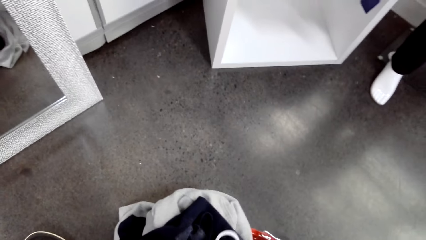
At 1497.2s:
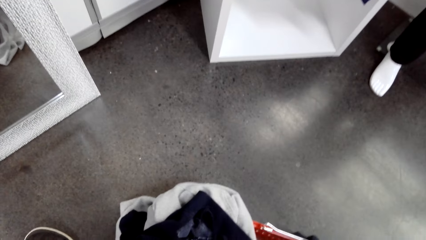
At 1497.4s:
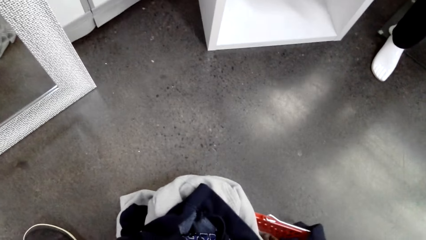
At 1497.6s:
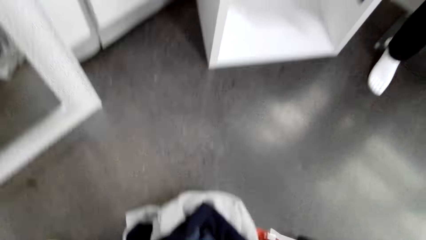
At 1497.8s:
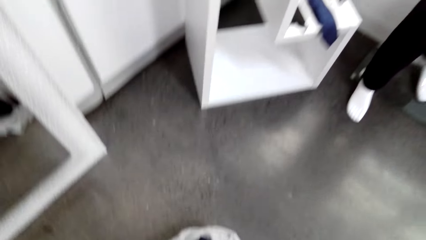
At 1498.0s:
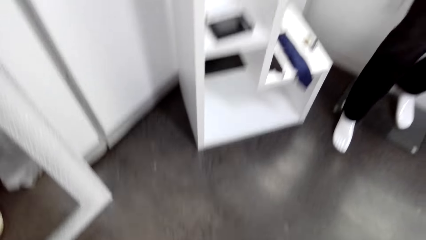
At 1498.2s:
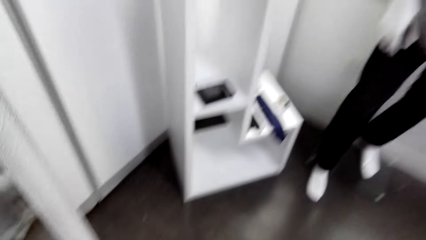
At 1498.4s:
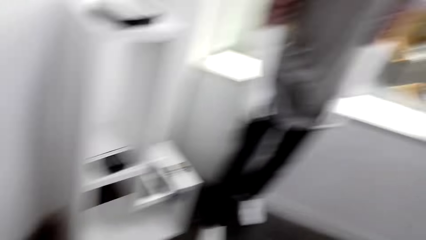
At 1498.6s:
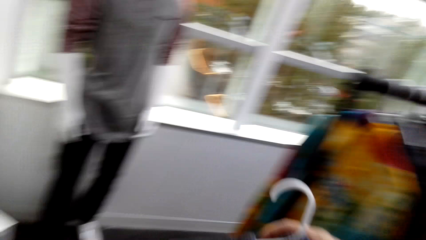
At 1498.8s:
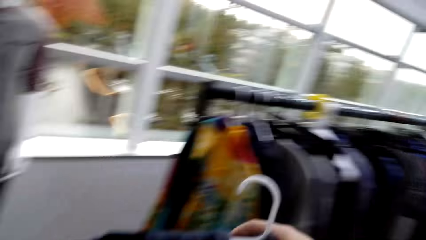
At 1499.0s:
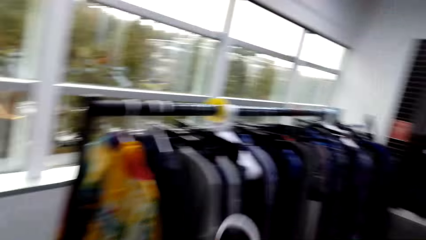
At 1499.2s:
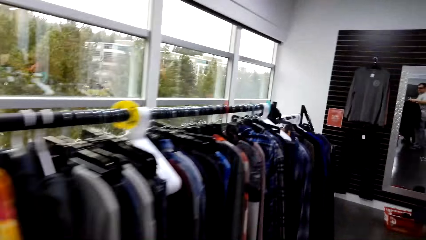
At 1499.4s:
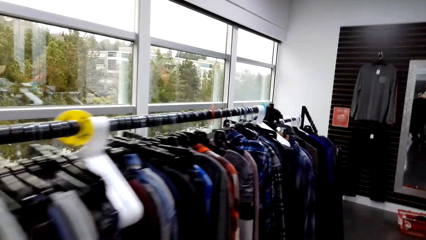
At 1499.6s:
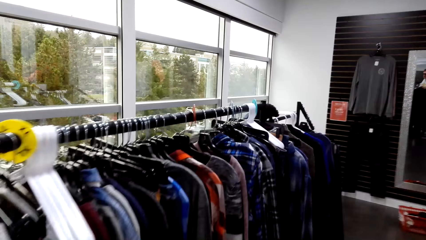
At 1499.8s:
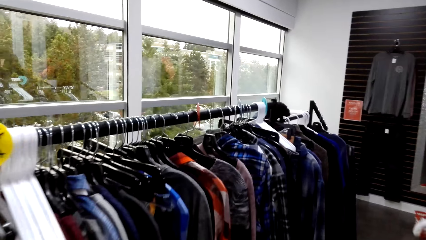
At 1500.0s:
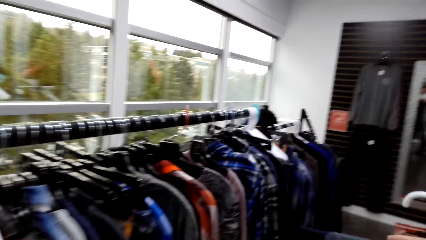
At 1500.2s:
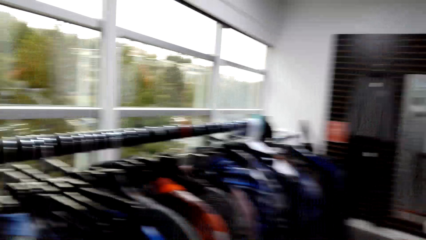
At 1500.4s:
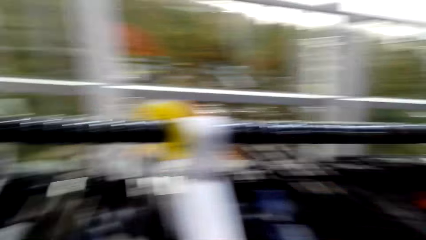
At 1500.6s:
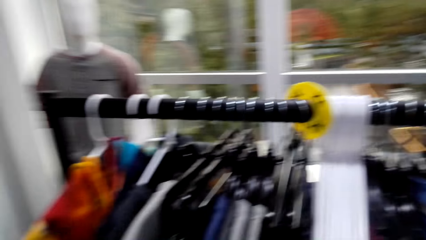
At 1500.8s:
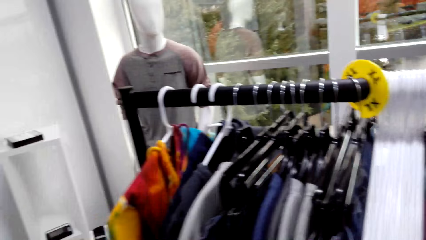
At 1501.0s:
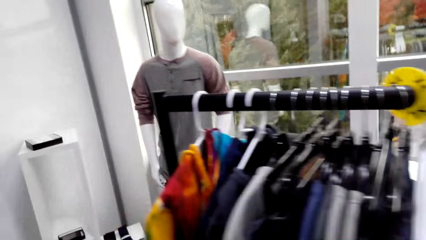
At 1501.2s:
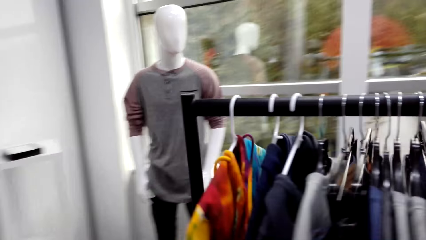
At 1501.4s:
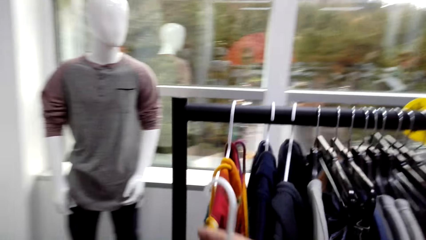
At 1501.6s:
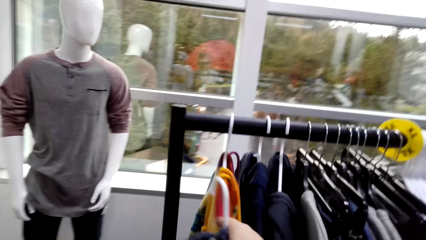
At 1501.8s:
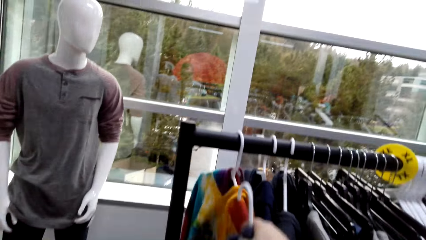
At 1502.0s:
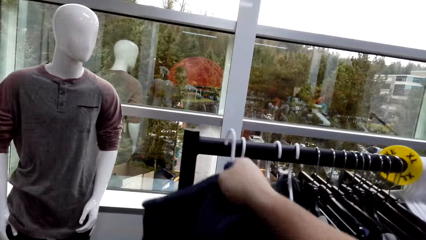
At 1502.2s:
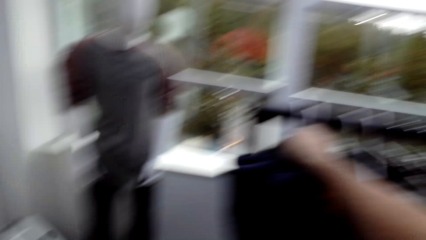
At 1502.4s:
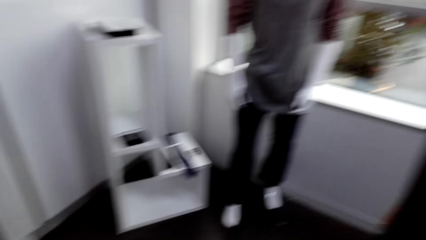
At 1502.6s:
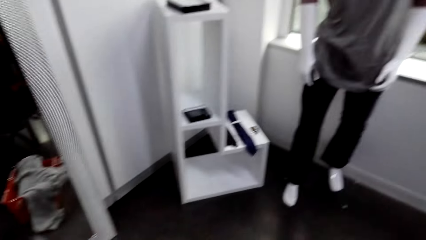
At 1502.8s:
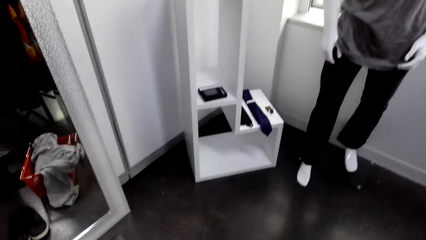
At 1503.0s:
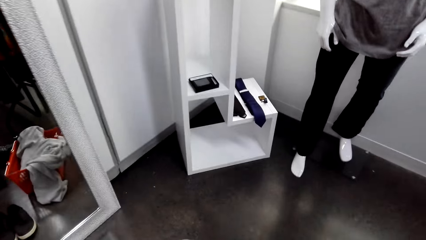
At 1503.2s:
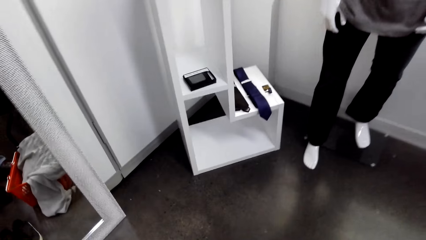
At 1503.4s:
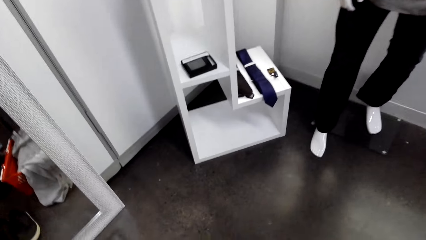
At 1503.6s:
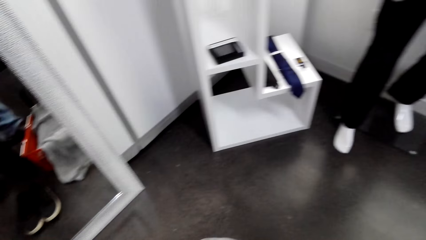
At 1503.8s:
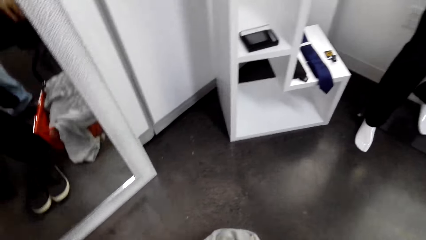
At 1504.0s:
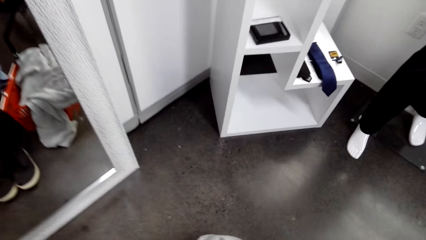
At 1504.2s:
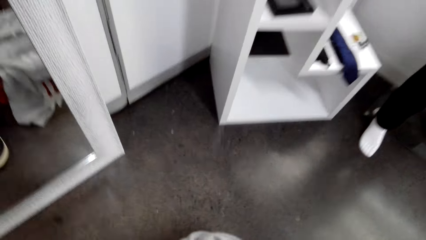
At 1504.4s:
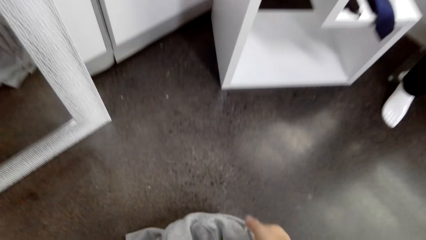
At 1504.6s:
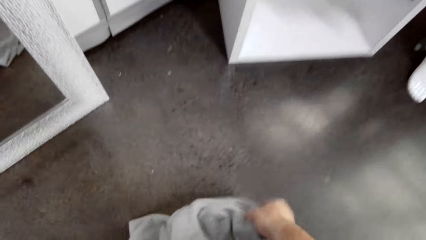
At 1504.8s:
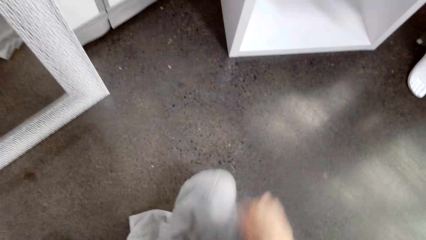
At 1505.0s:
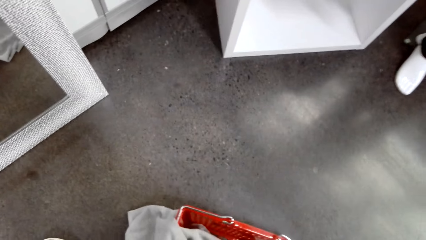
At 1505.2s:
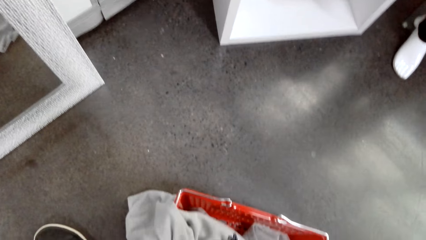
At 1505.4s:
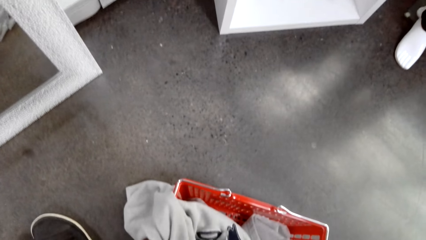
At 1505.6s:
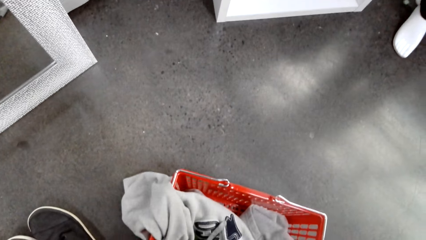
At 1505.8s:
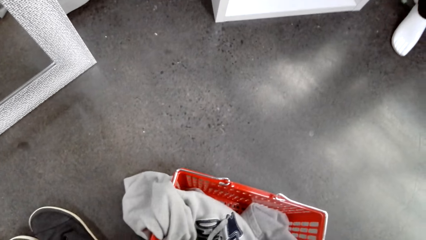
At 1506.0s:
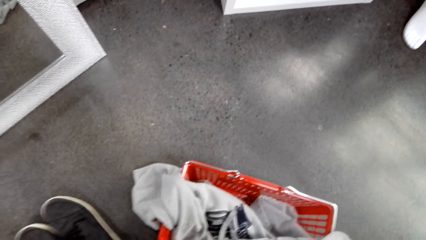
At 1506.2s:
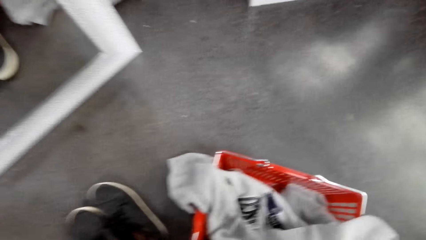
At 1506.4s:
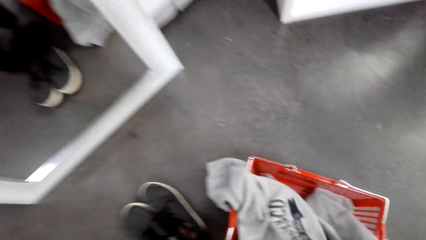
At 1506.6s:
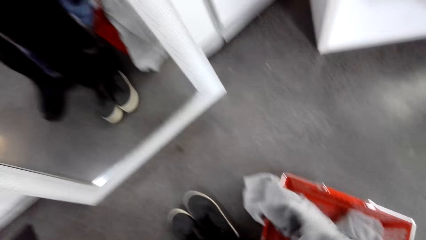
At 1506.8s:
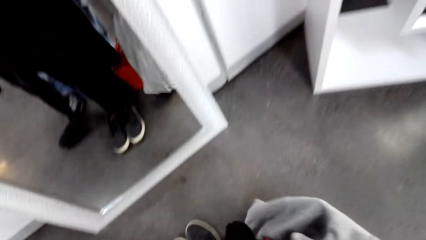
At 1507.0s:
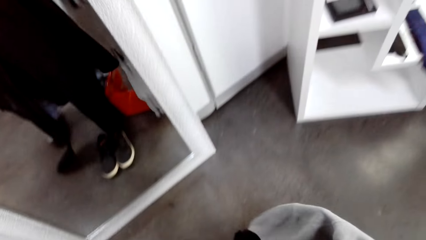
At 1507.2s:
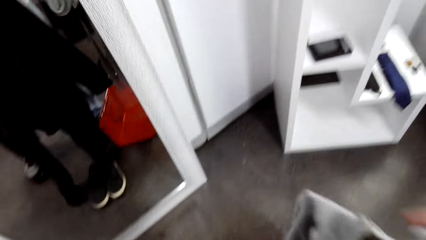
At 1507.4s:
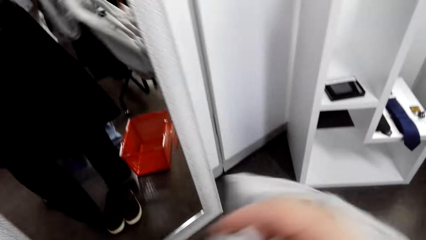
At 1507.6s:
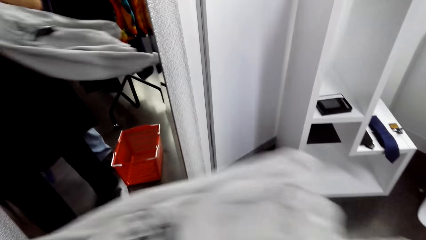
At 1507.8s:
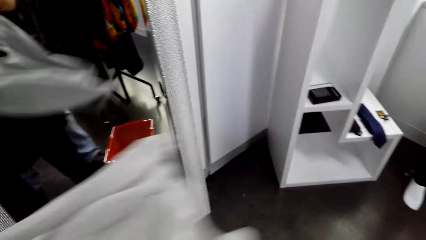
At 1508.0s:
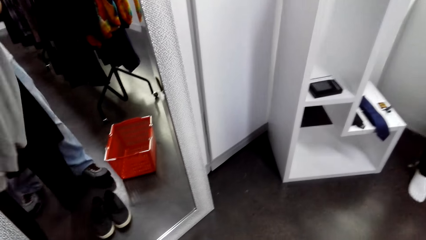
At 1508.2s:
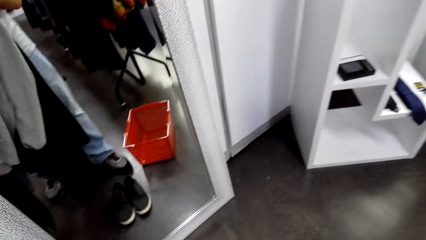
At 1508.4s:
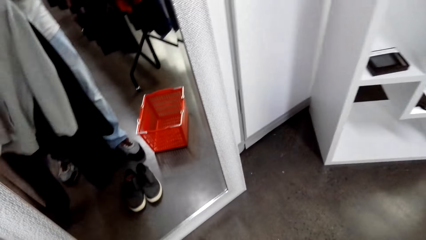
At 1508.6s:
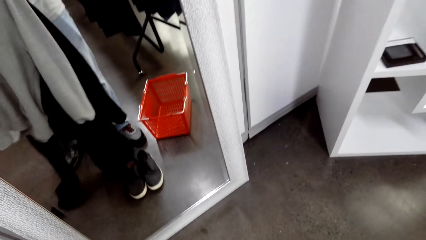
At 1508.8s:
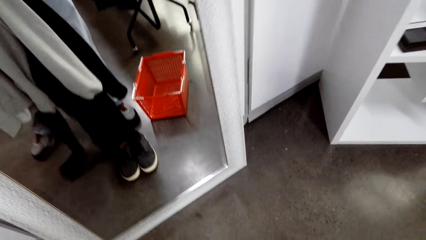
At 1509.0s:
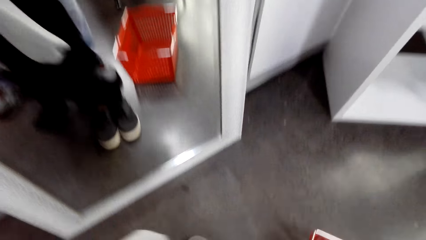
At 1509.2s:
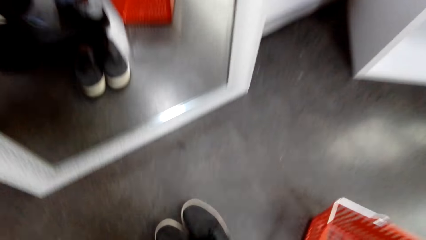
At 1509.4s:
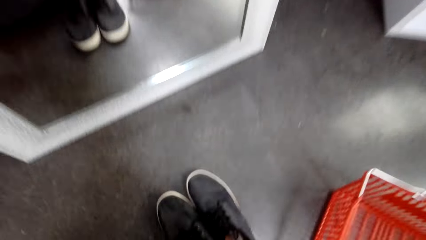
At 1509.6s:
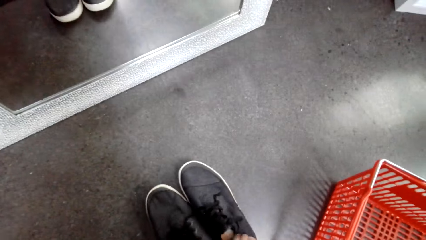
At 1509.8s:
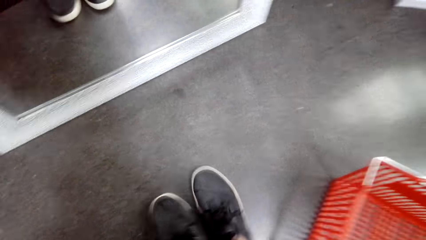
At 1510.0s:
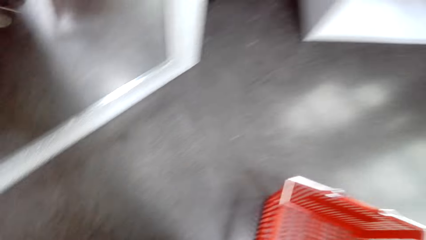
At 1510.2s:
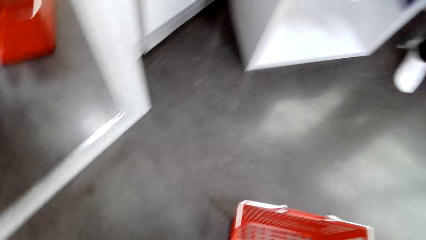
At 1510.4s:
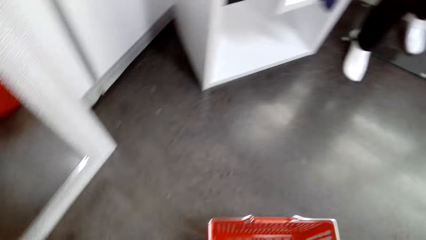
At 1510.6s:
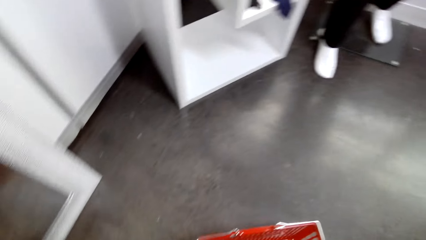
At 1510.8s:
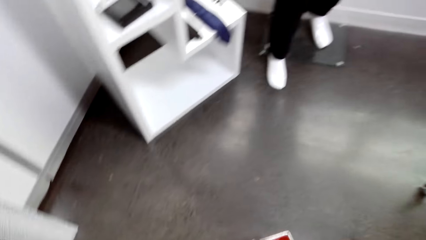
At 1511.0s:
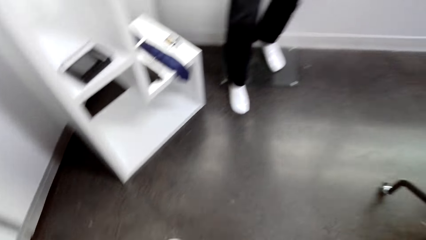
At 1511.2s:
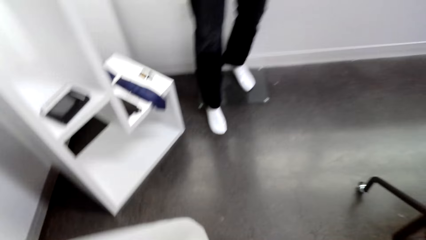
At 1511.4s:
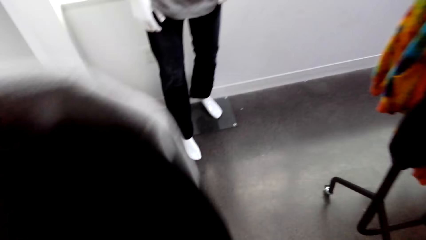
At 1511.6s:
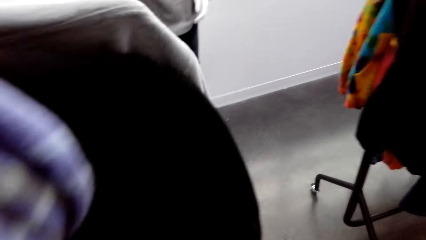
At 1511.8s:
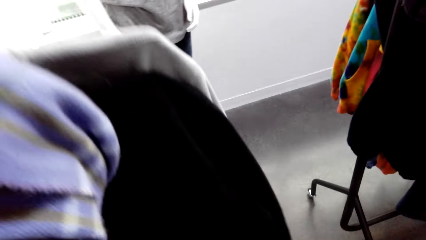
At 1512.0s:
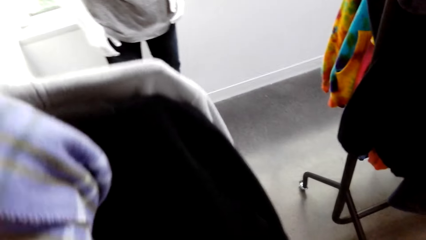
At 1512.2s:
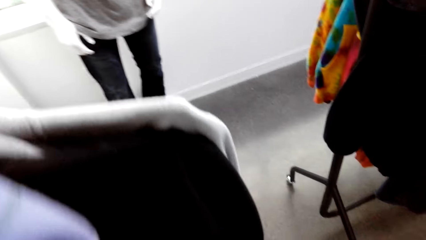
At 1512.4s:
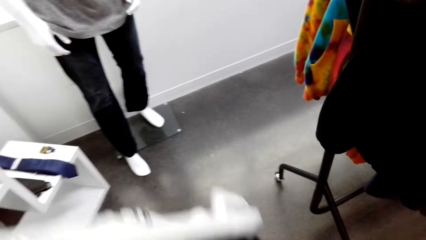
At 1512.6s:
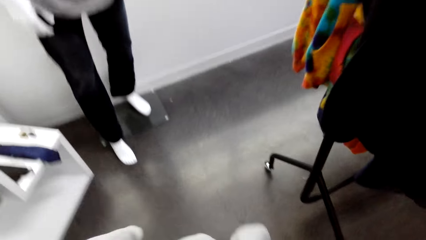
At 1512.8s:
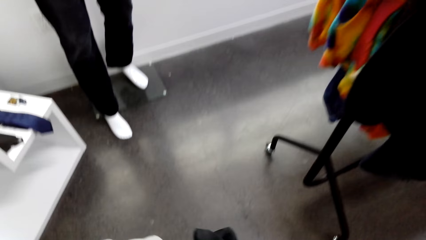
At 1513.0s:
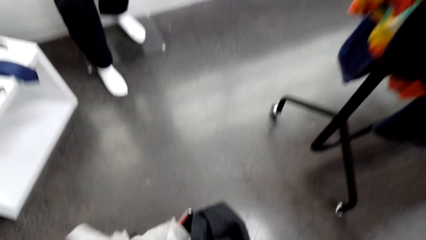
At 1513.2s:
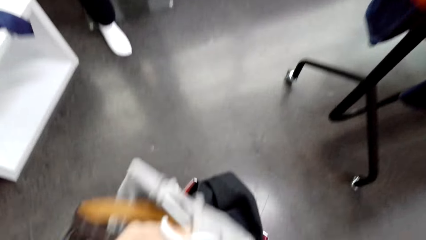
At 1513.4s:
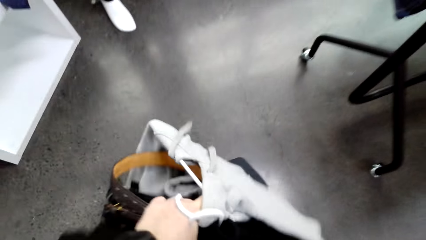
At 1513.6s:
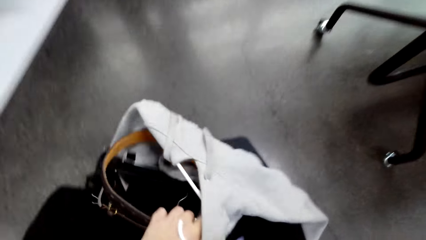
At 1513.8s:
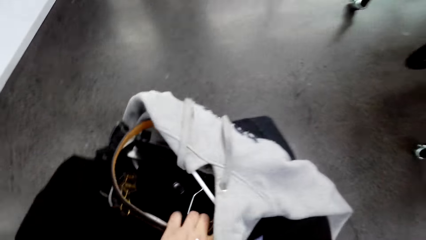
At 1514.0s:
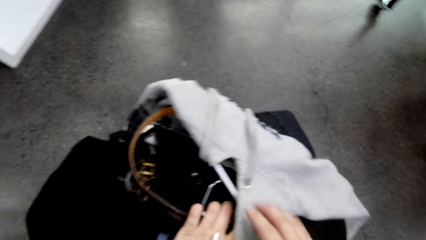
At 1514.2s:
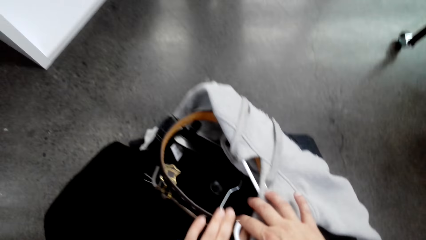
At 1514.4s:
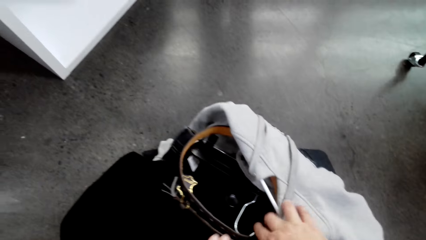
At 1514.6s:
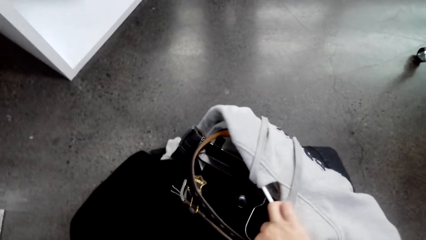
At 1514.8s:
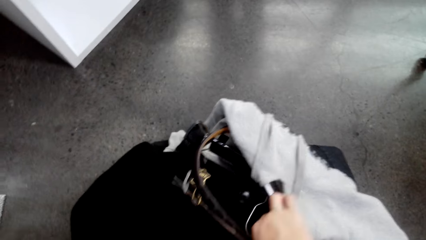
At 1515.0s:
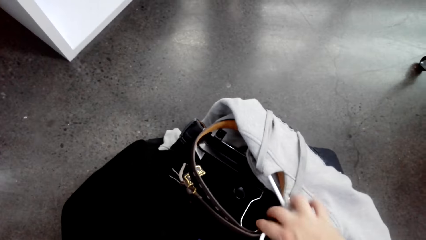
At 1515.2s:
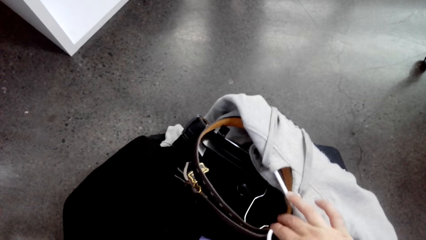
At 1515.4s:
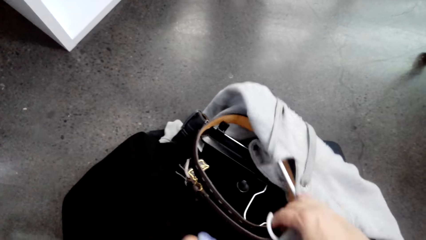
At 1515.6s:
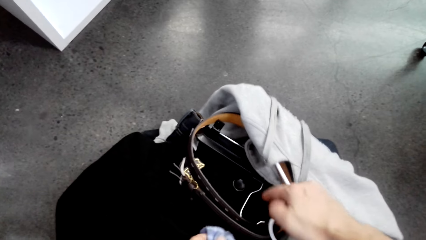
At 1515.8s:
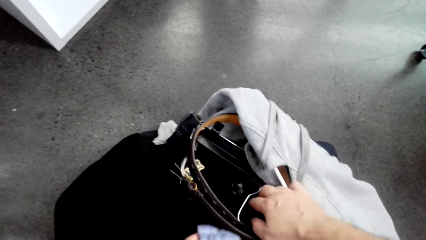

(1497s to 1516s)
The camera wearer picks a cloth from the floor. They hang the shirt next to the other shirts on the rack. They walk in the room. They pick clothes from the floor. They pick a shirt from the crate. They look beside the mirror. They pick shoes from the floor. They walk around the store. They place the clothes on the shopping basket.
